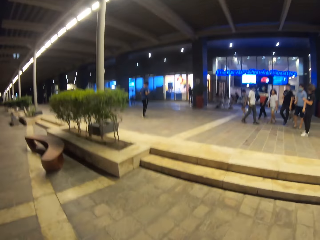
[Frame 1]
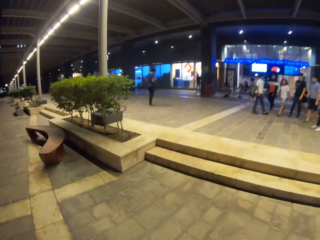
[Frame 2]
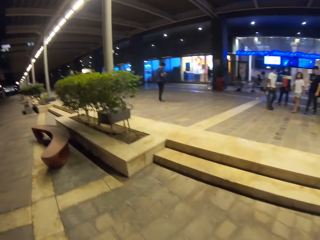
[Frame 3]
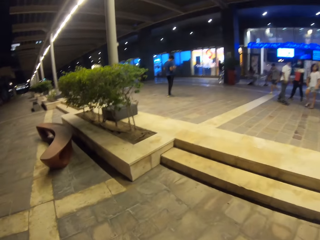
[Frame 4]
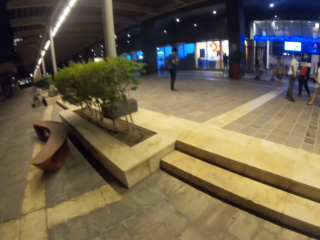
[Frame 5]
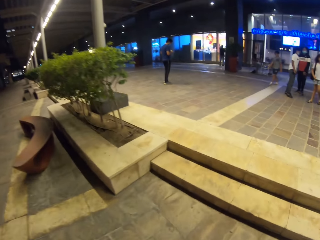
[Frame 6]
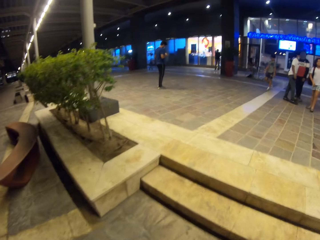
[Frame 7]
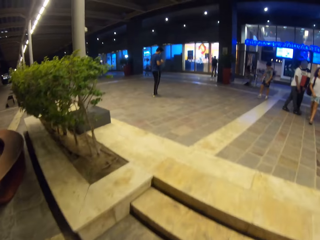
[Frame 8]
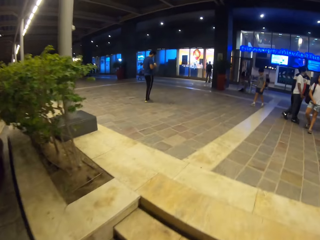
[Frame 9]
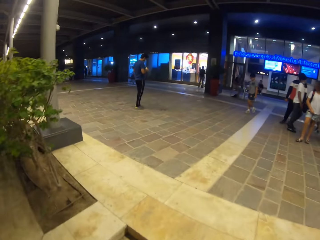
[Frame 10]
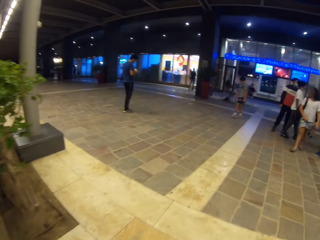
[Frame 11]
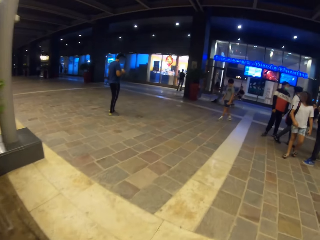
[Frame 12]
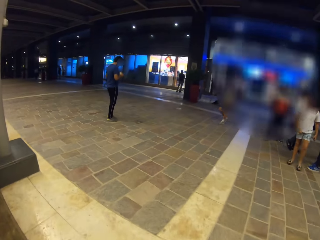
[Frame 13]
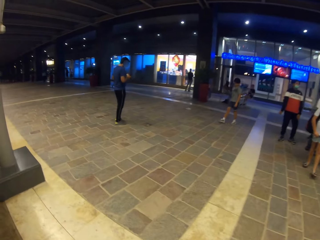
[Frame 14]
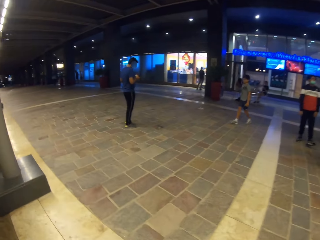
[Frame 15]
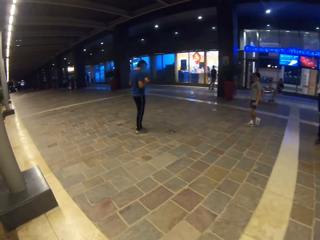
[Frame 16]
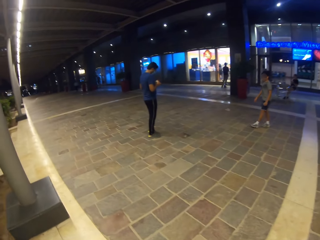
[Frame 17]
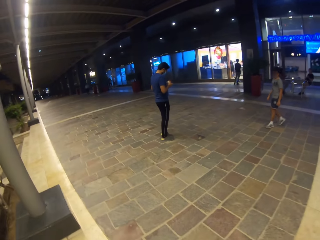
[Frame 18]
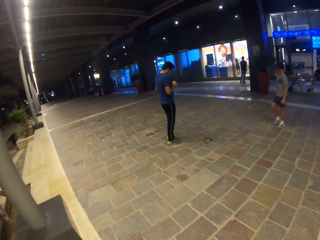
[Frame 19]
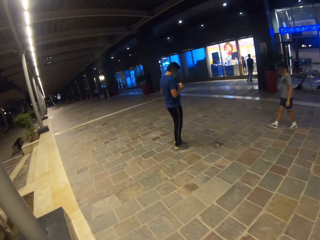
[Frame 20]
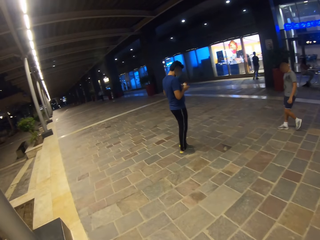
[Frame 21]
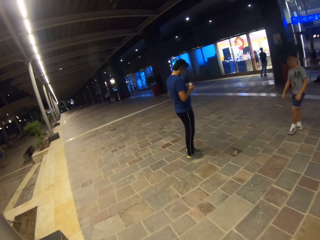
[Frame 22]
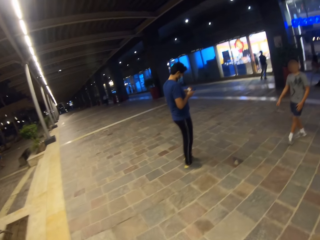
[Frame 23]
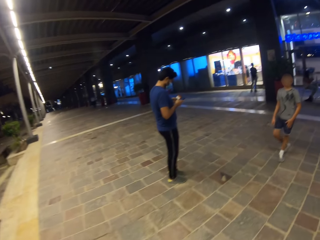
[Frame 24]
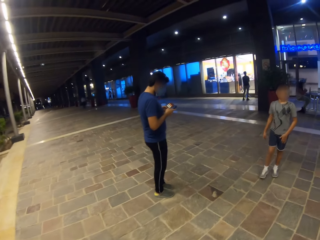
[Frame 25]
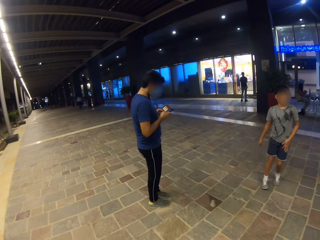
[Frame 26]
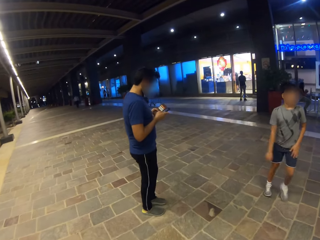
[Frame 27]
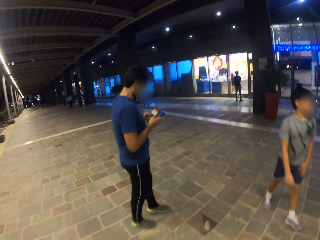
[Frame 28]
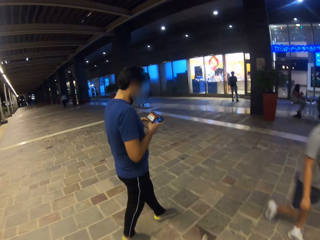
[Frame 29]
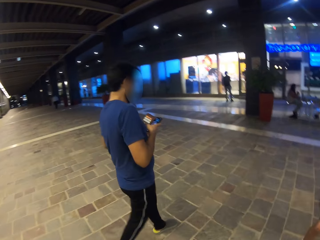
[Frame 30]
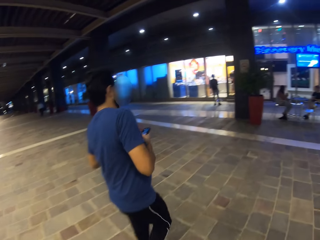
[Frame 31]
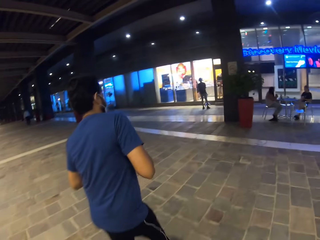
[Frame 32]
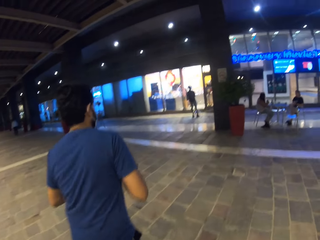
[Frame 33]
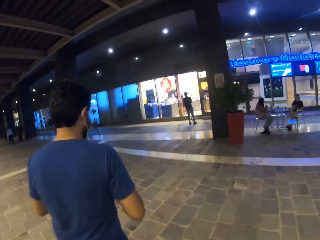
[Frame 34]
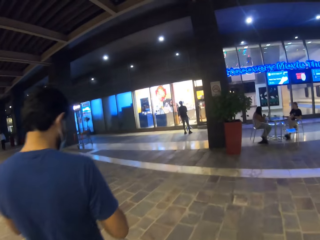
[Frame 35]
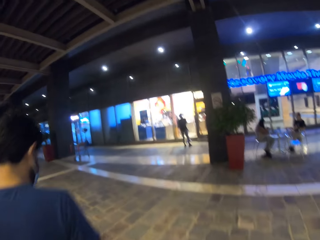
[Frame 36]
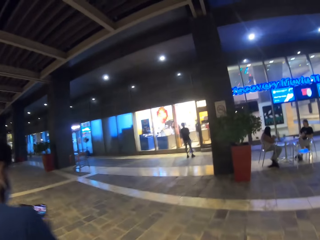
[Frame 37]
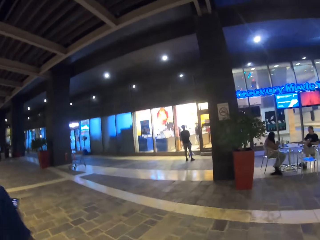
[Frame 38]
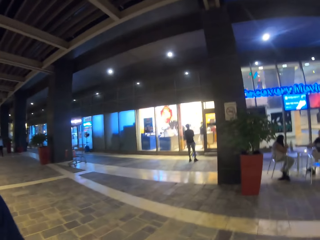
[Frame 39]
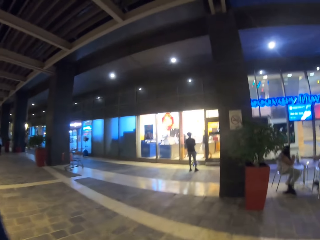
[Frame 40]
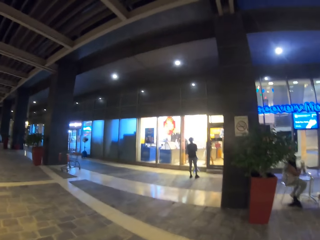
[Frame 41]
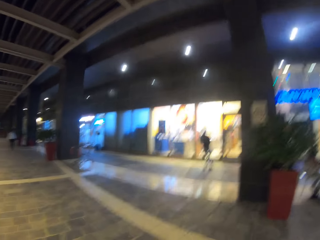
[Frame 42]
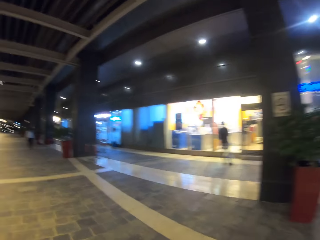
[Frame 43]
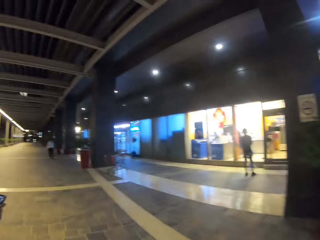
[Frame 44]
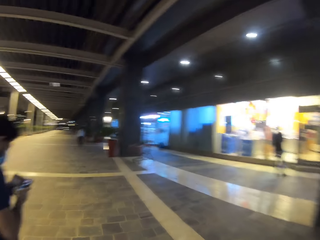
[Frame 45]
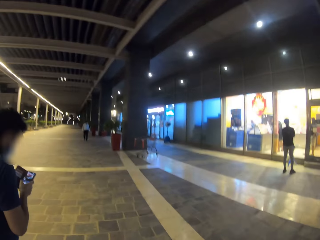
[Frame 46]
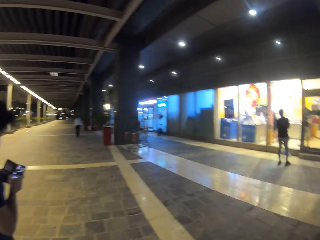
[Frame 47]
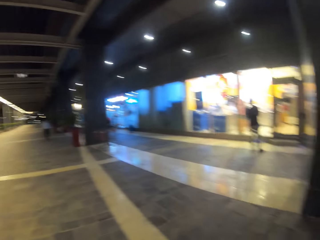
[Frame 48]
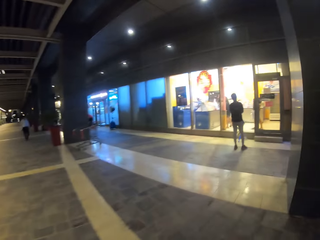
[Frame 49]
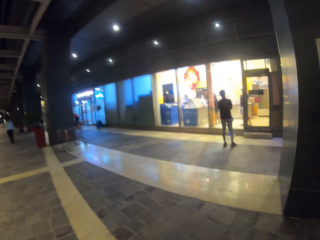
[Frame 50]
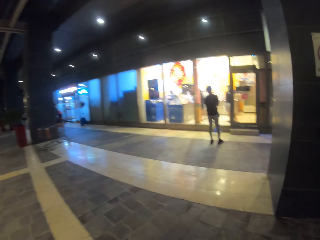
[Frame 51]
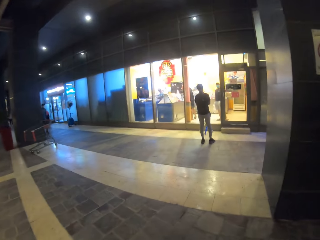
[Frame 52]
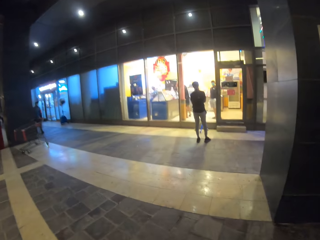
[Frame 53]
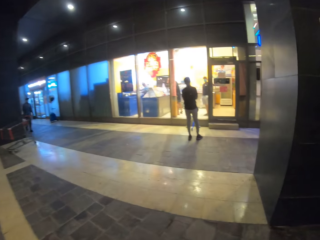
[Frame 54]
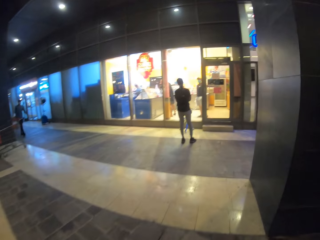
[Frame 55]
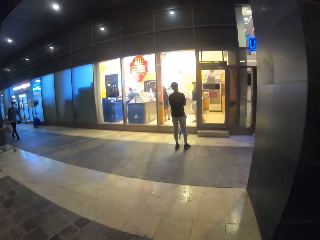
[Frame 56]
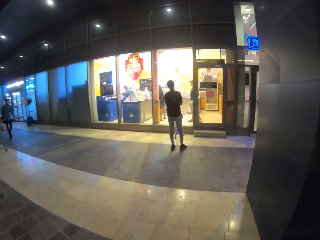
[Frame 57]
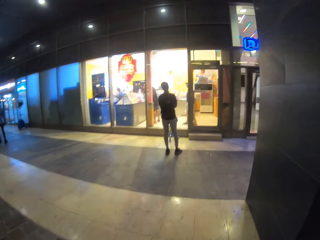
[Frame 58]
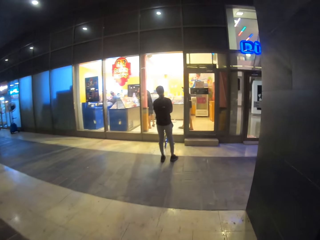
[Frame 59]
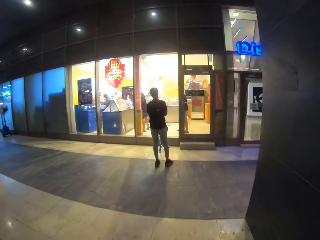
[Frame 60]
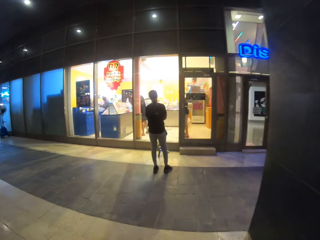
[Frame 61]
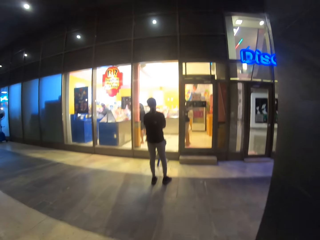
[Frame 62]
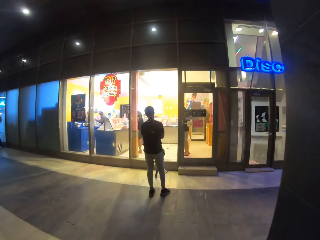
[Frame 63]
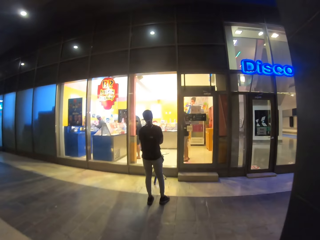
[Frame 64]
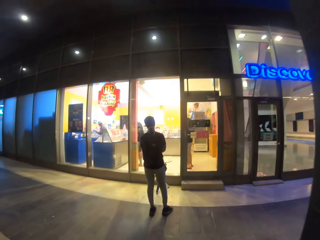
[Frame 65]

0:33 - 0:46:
A person walks in the building. Another person operates the cellphone. A man scrolls through the cellphone. The camera wearer walks towards the shop. The man walks towards the shop. A third person stands in the building. The camera wearer walks towards the shop. The man scrolls through the cellphone. The camera wearer walks towards the shop. The man walks towards the shop. The camera wearer walks towards the shop.

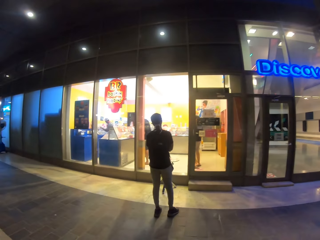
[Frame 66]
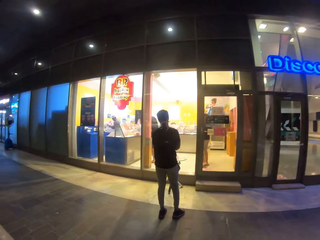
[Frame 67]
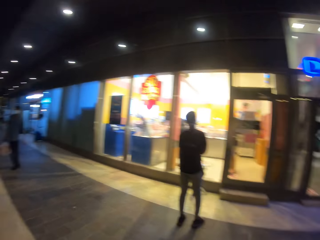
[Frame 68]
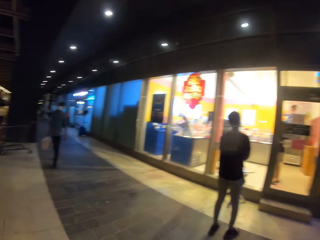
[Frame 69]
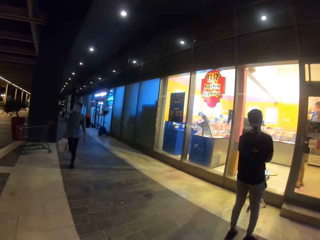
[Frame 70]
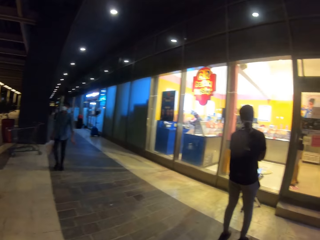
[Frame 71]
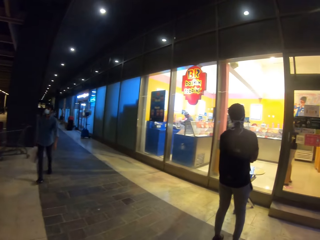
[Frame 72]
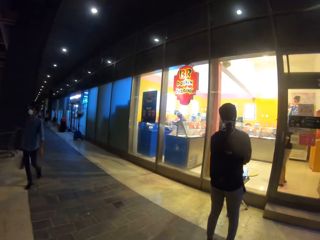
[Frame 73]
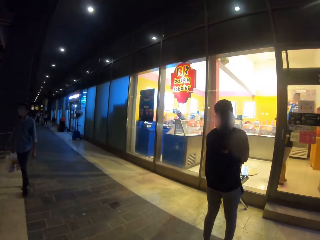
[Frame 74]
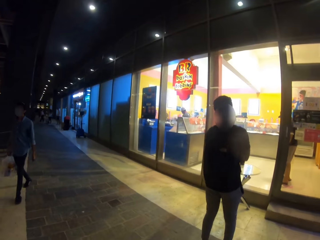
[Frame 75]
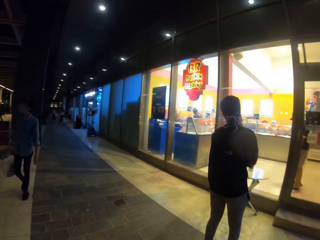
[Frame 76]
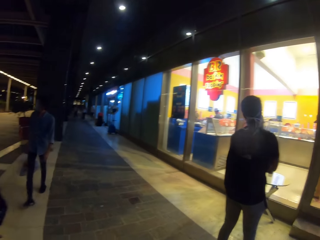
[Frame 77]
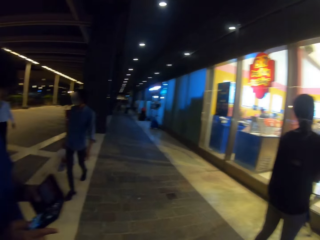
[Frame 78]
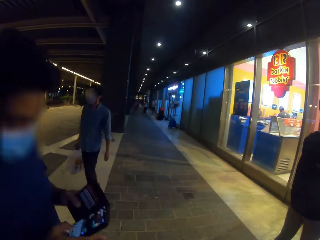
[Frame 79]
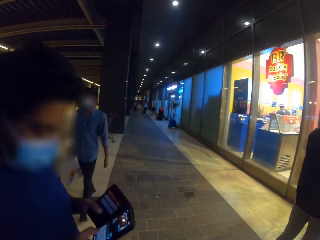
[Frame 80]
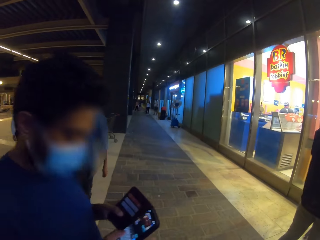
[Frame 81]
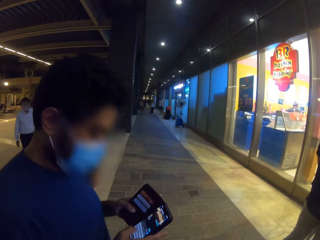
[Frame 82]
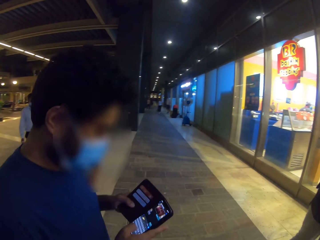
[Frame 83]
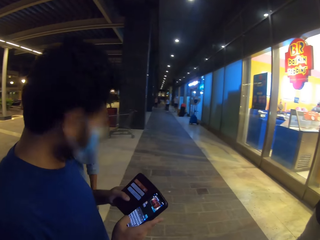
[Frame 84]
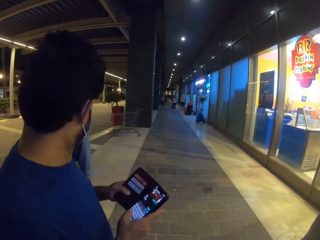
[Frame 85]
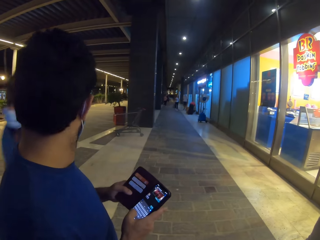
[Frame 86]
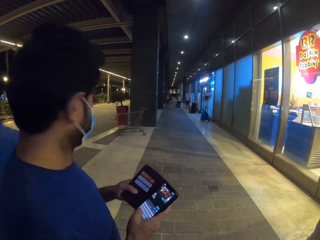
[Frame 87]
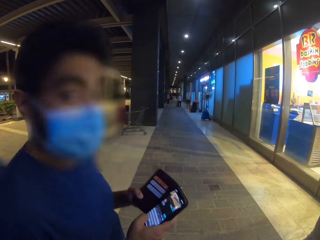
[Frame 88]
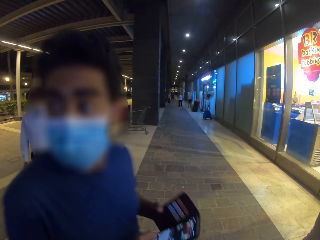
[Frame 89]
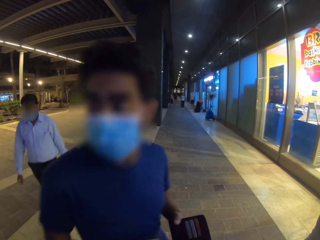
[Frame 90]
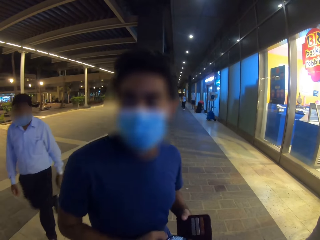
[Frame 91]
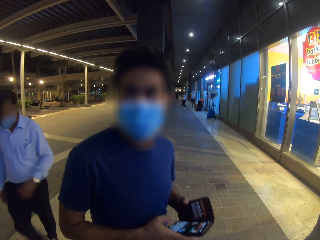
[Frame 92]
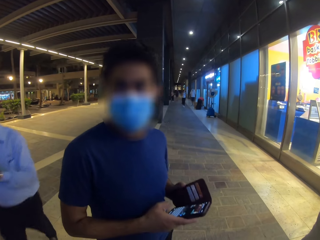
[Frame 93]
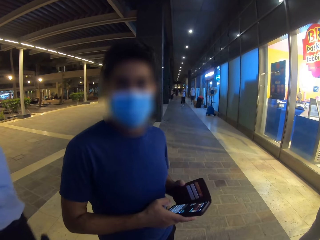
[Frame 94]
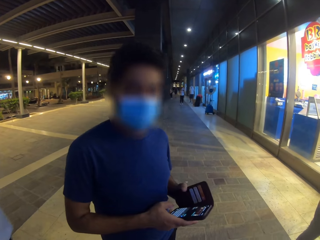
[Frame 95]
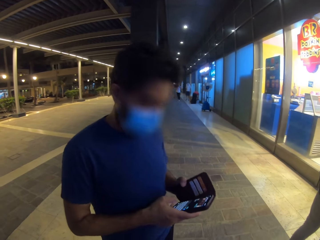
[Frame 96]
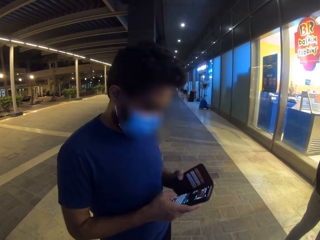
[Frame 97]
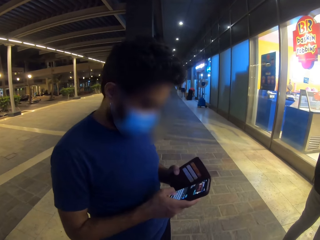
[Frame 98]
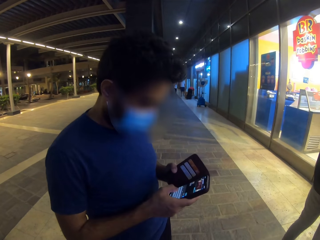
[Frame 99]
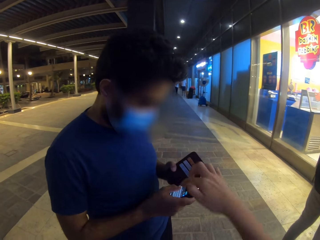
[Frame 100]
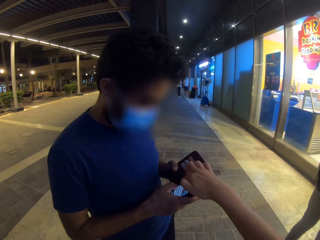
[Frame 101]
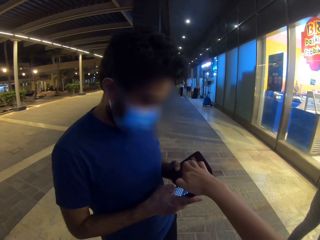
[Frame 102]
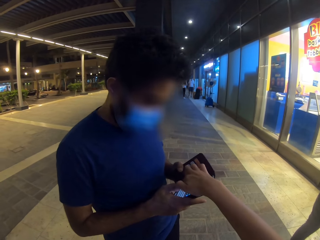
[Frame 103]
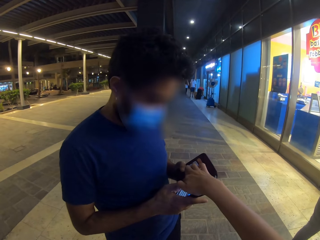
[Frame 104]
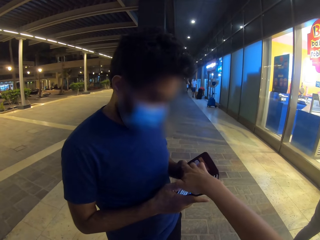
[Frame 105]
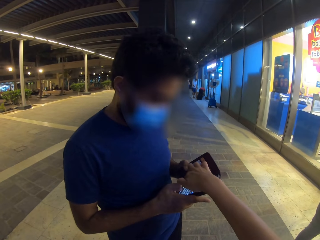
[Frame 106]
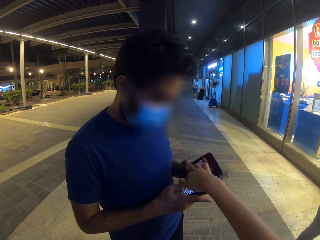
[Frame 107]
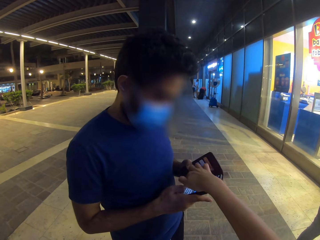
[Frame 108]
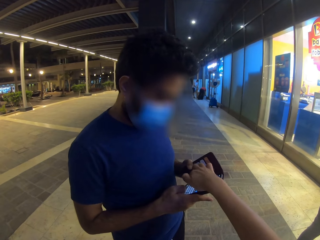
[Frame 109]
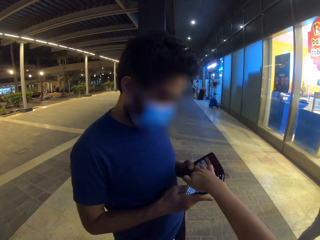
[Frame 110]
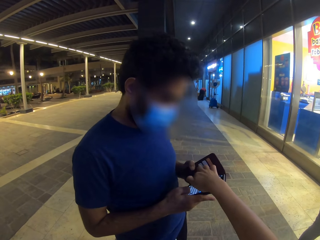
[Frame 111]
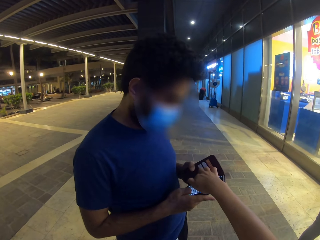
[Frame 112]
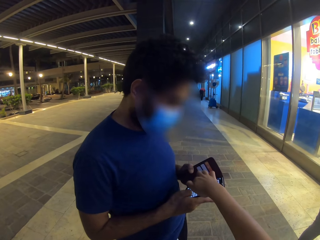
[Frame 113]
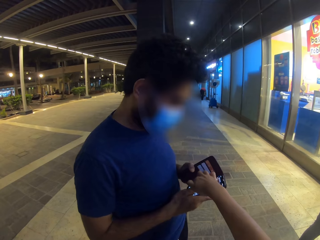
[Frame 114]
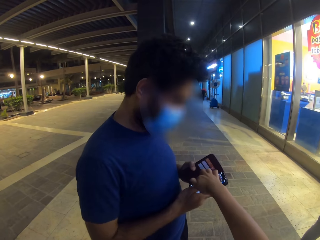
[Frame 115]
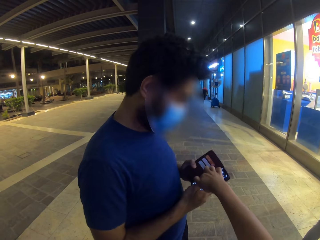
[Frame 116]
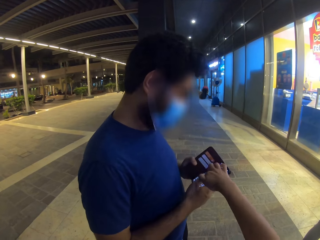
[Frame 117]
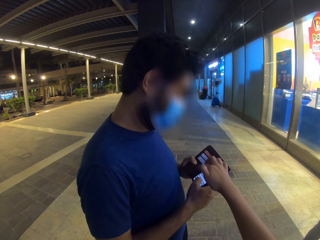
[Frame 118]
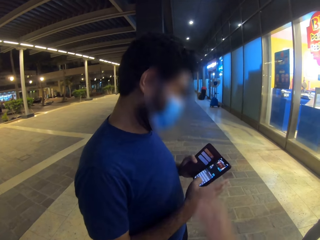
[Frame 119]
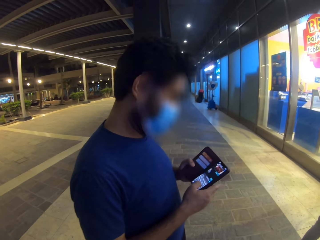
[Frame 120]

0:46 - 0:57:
The camera wearer queues behind a man. Another man scrolls through the cellphone and queues behind the first man. The second man looks around, checks his cellphone and operates the cellphone. The camera wearer types on the cellphone of the second man. The second man types on the cellphone.
